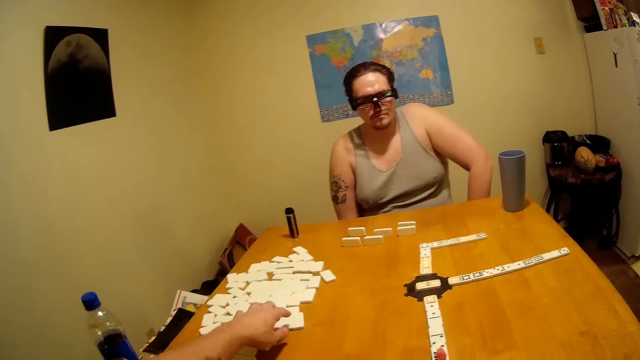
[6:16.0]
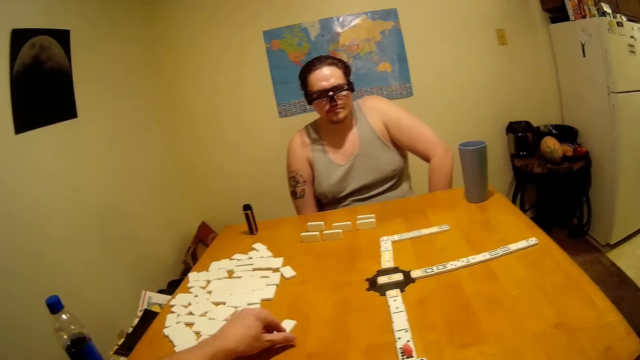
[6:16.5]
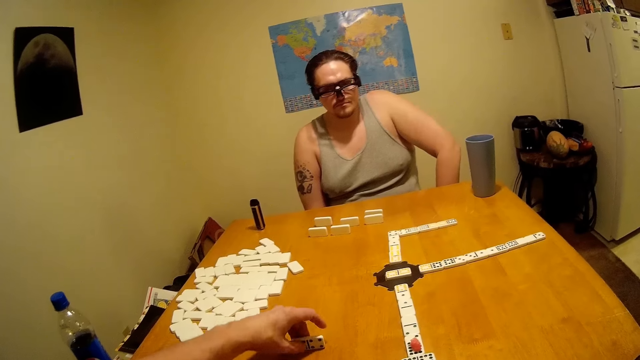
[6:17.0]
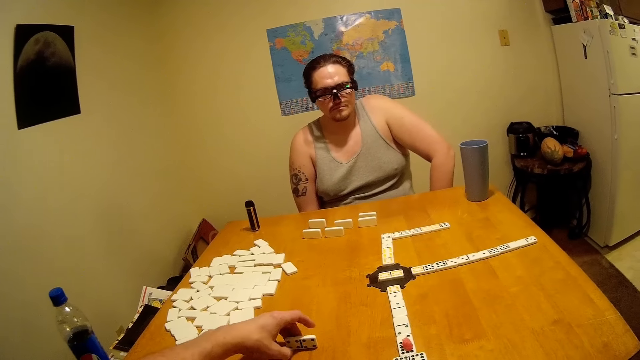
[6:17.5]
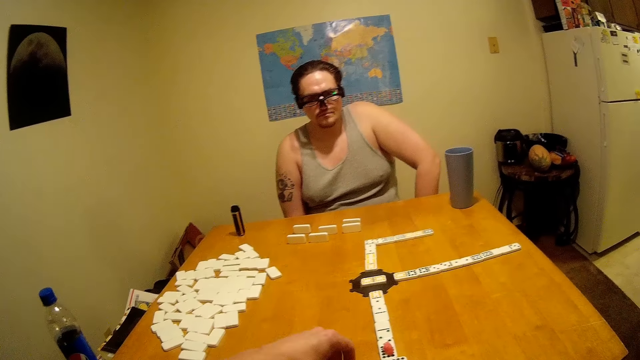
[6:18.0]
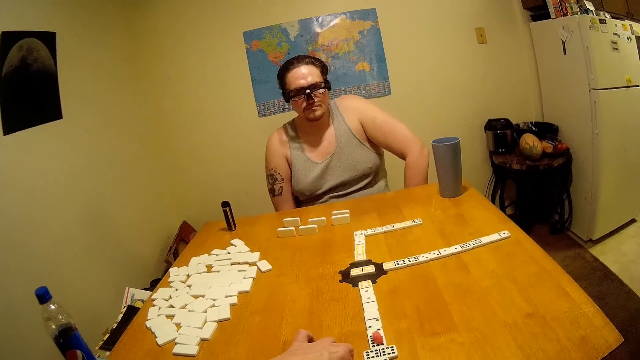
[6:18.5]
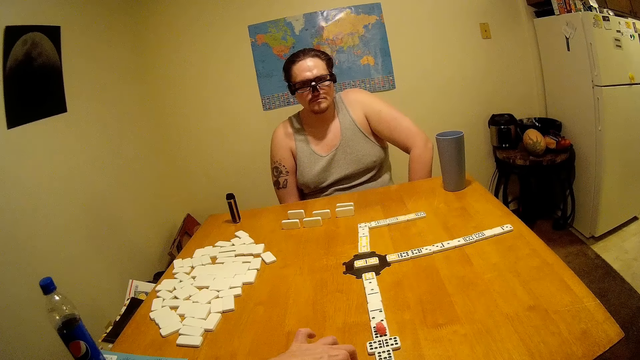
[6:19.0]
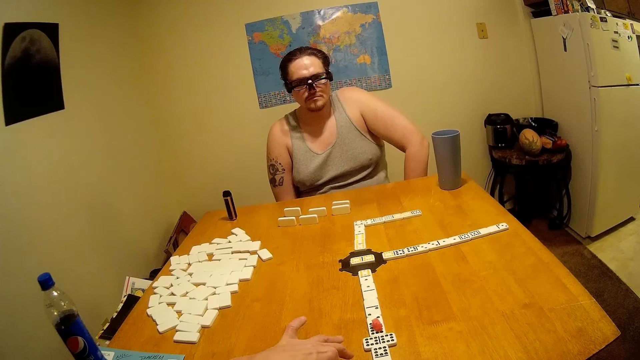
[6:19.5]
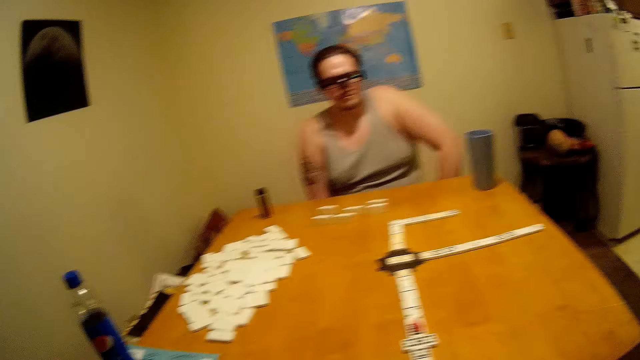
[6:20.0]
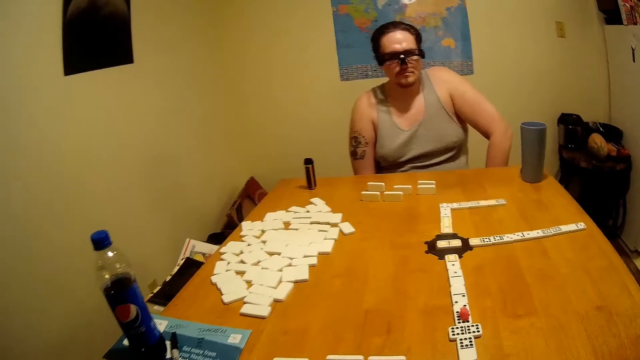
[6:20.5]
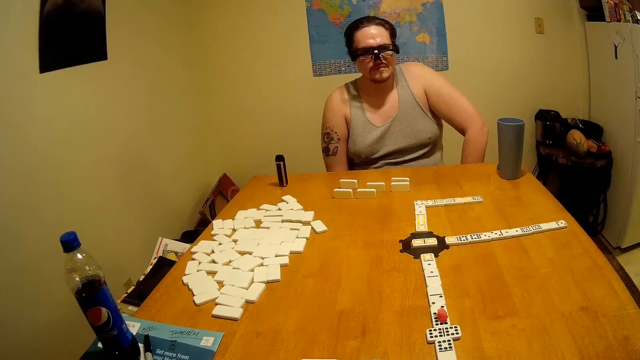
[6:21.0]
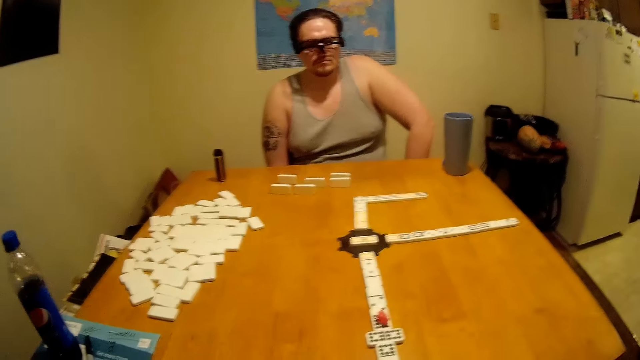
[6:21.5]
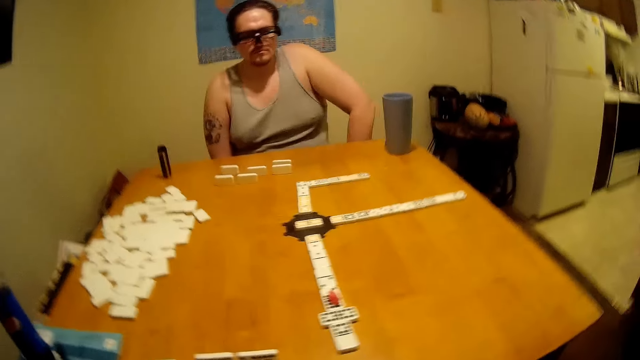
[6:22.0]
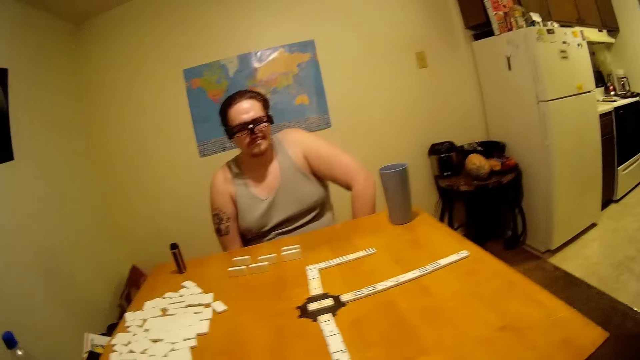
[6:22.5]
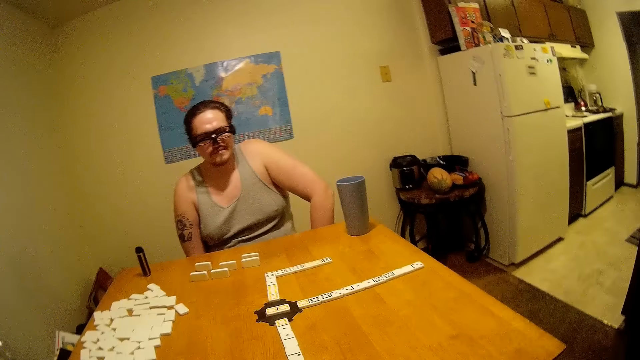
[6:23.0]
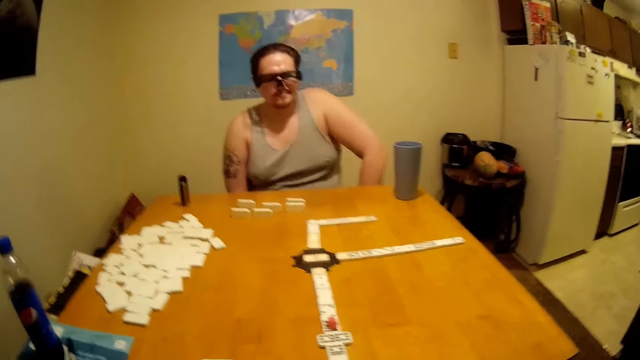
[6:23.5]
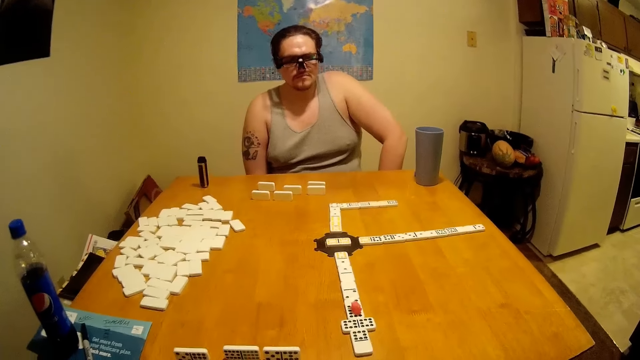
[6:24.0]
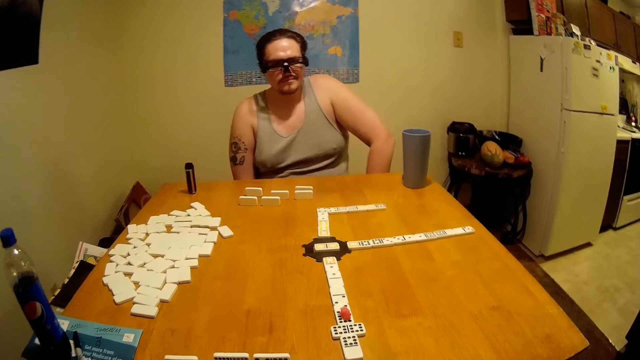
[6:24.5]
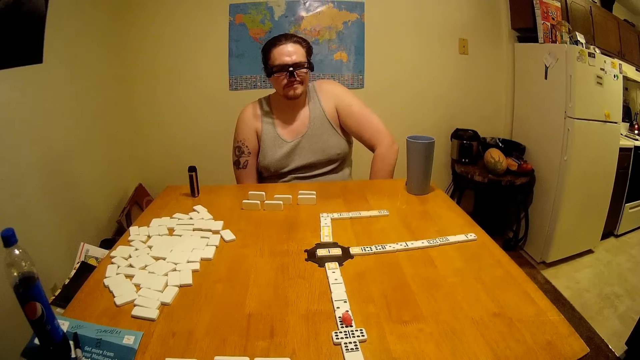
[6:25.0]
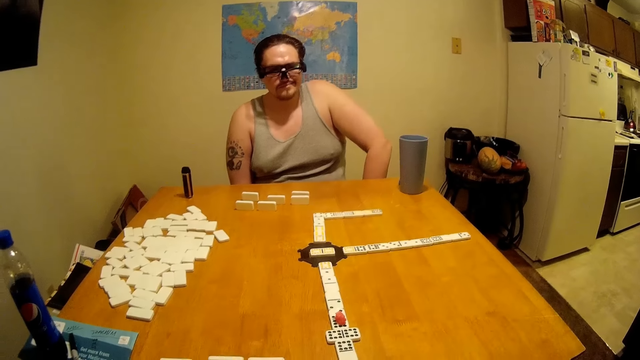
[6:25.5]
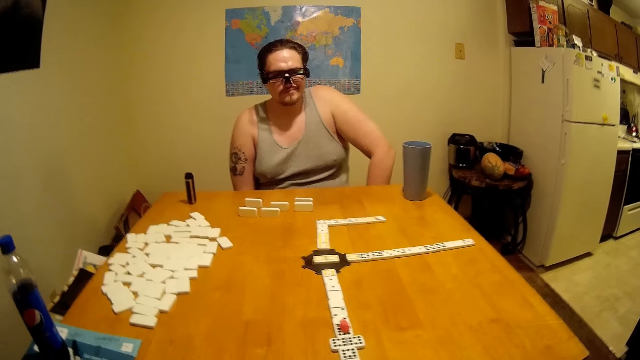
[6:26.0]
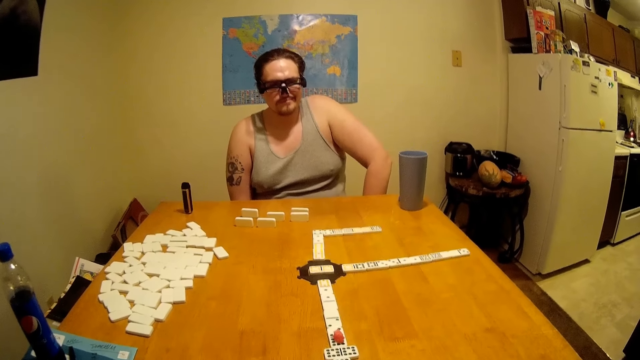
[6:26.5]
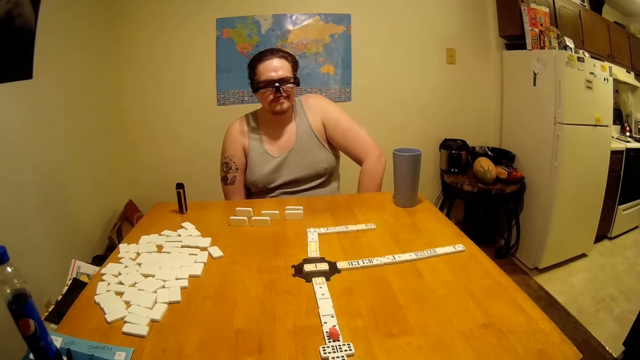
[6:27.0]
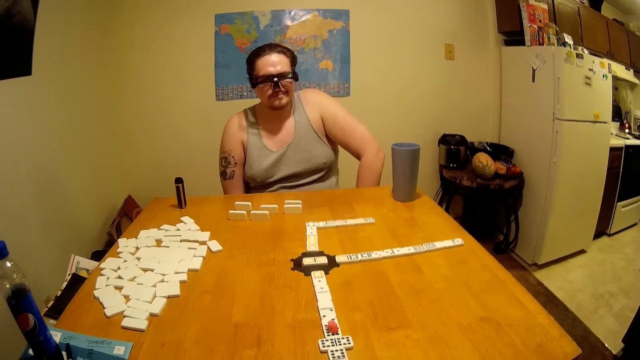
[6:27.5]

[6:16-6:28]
The camera wearer plays dominoes on the table. They pull a tile across the table.

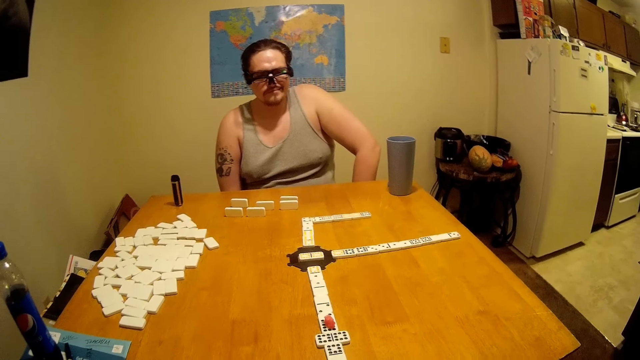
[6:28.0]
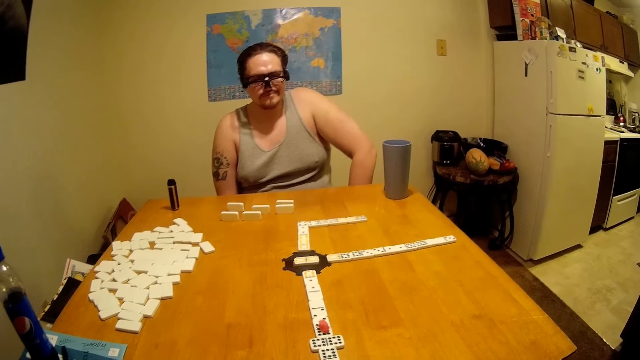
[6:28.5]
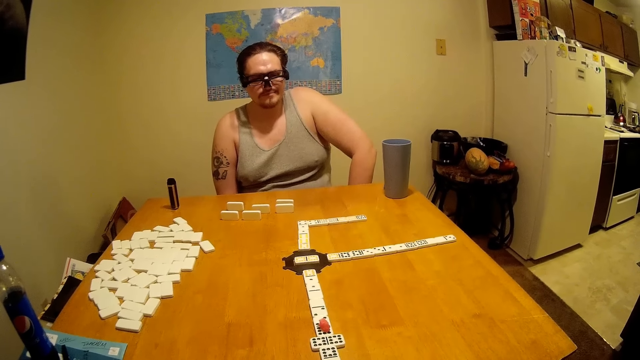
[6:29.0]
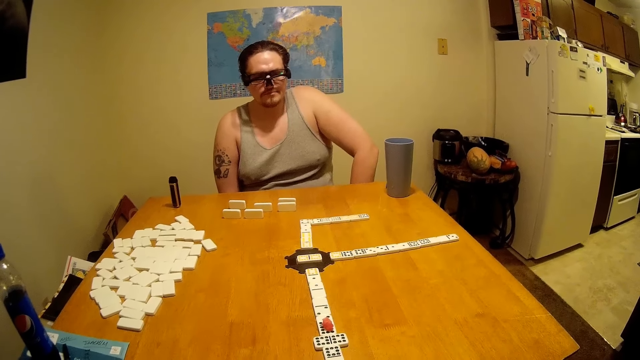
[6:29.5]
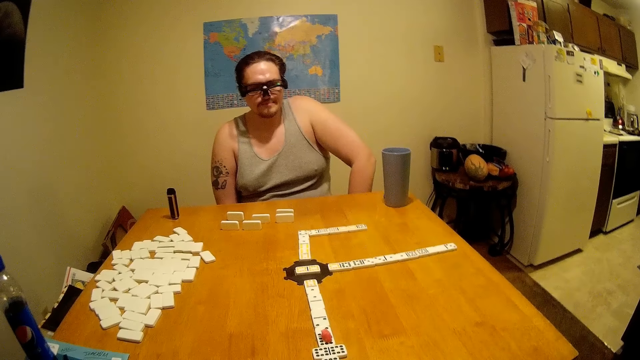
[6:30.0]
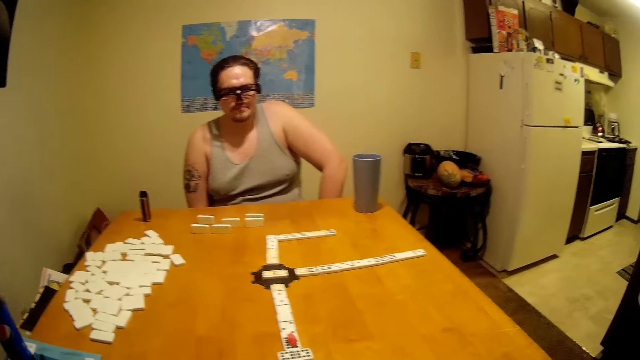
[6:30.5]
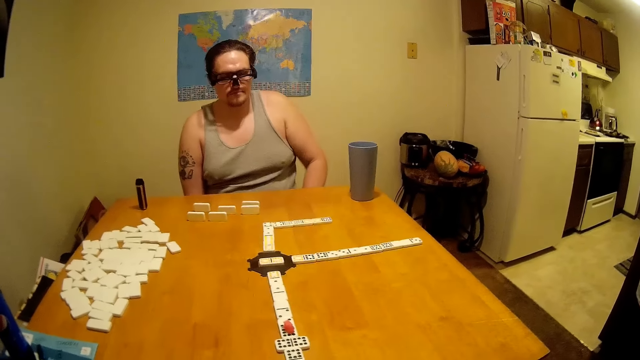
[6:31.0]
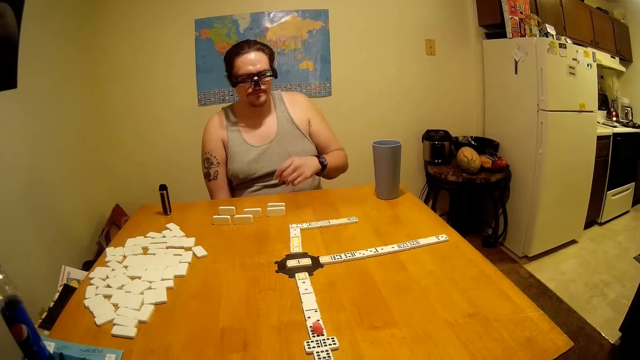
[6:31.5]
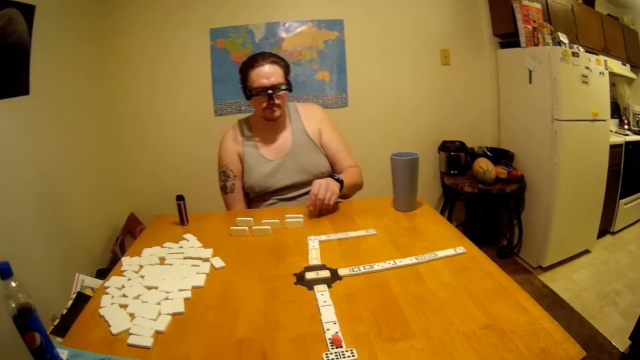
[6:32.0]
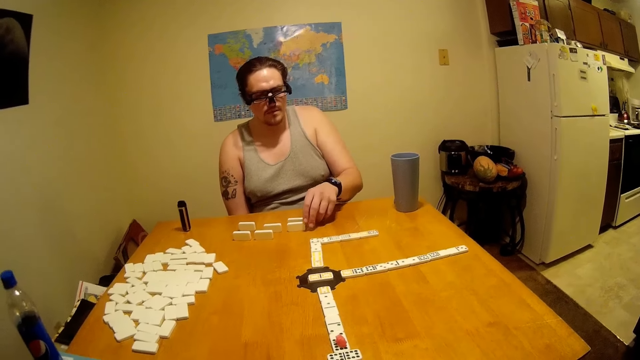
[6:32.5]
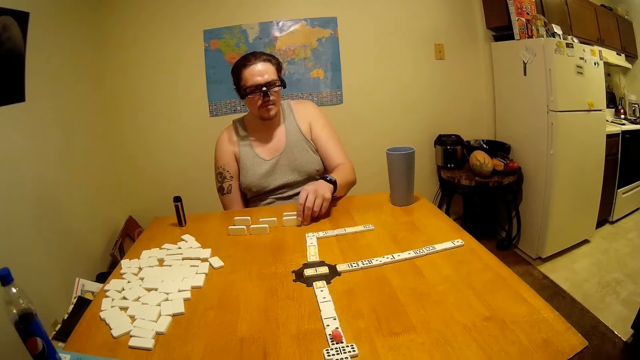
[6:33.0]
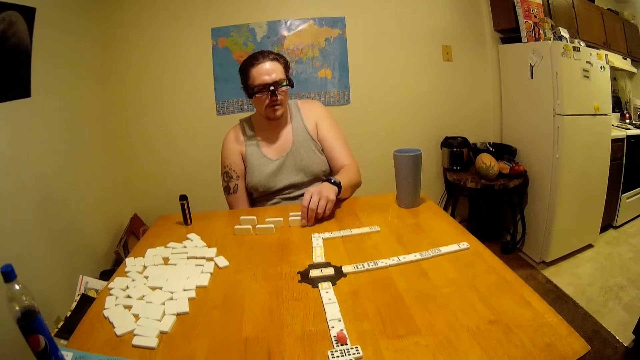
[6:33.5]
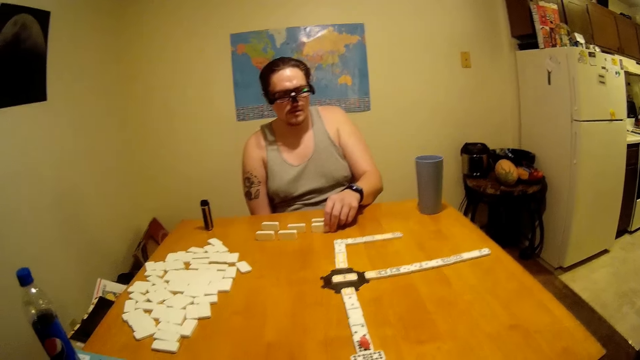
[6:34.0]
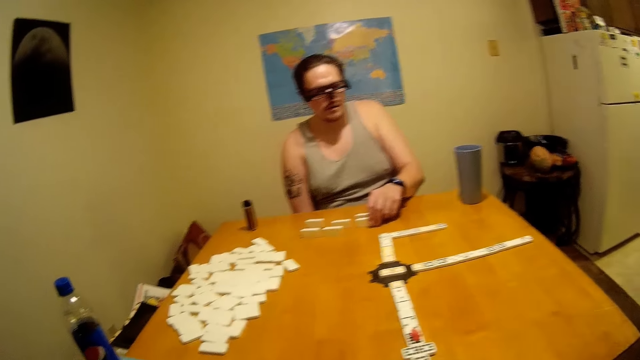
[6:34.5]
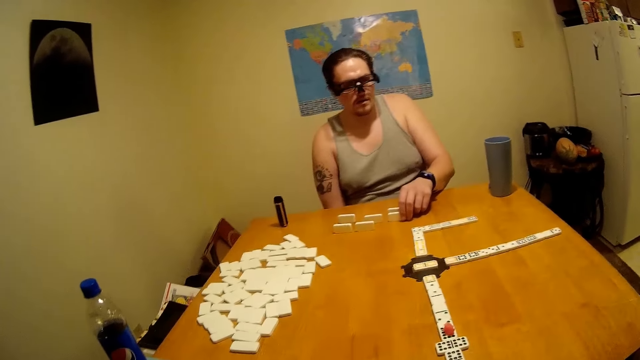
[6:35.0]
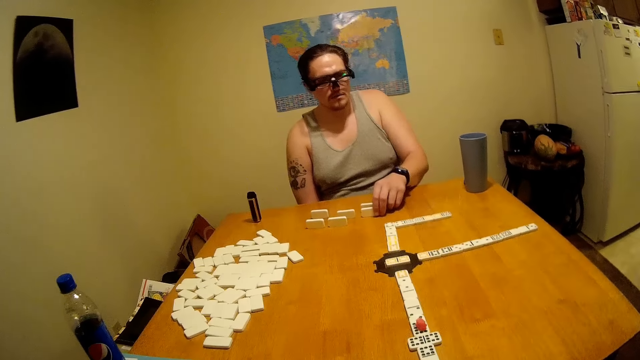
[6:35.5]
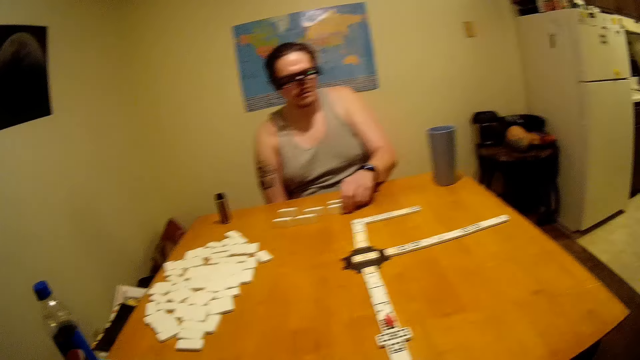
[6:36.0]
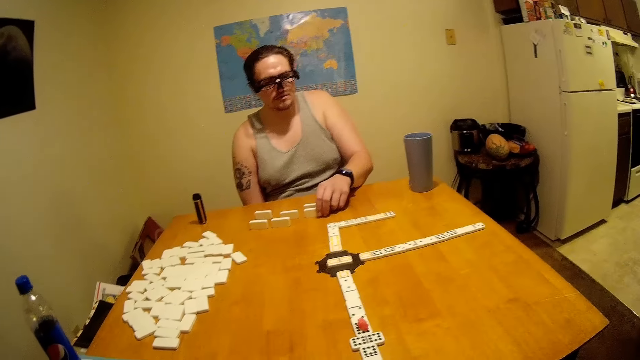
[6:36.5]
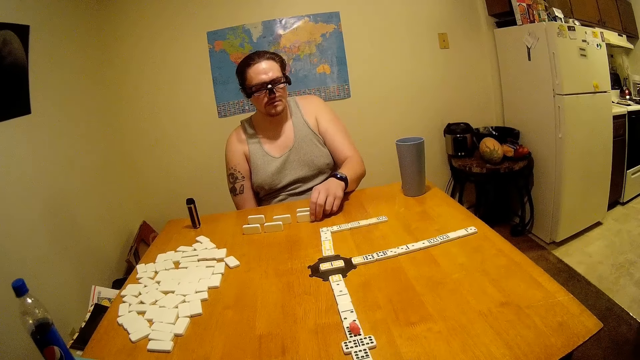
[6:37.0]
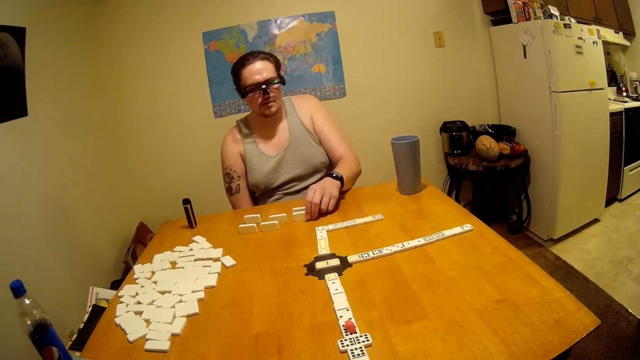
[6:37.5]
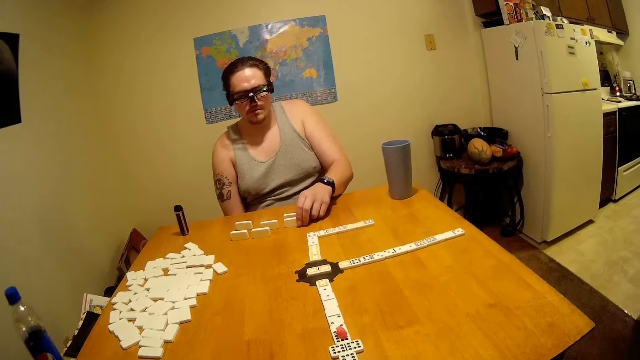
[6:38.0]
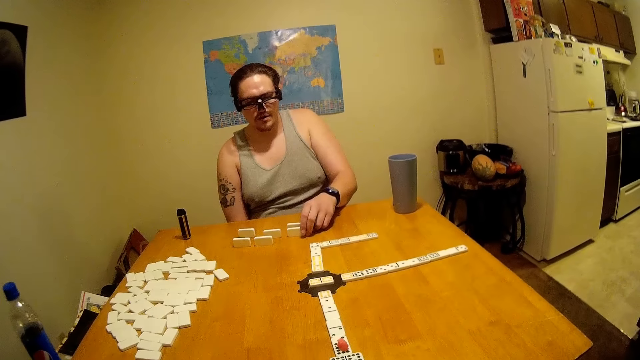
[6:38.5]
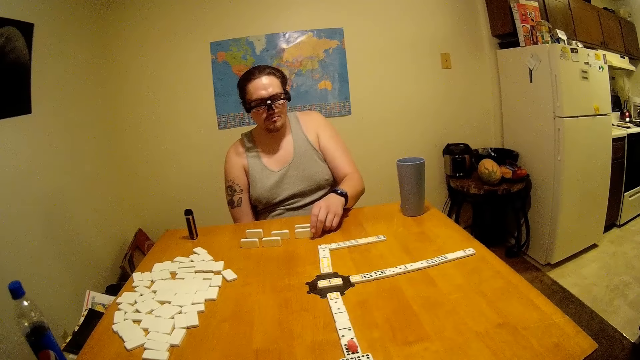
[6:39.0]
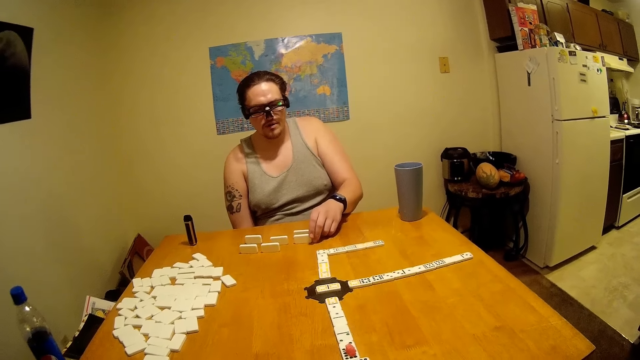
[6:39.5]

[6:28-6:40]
A man plays dominoes on the table. The man holds a tile.
